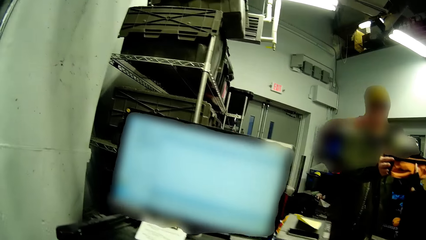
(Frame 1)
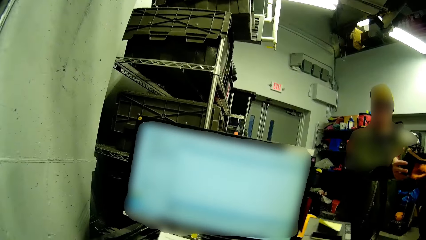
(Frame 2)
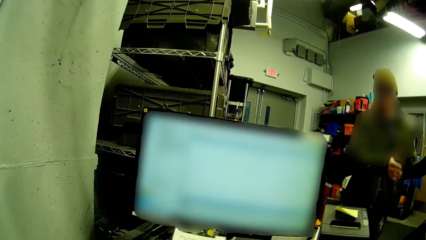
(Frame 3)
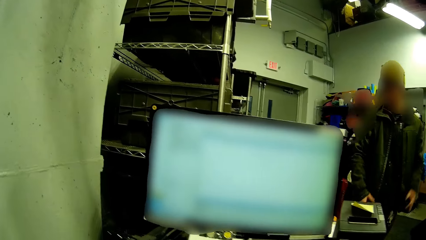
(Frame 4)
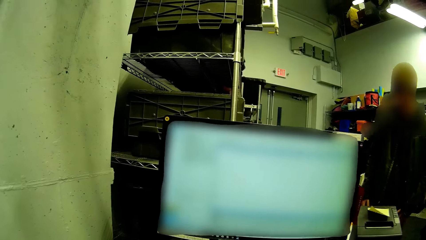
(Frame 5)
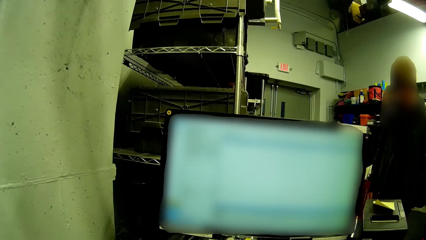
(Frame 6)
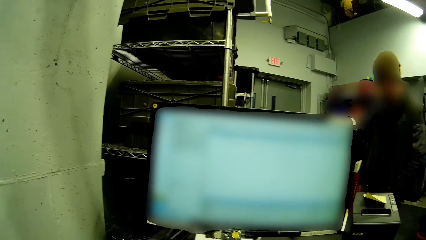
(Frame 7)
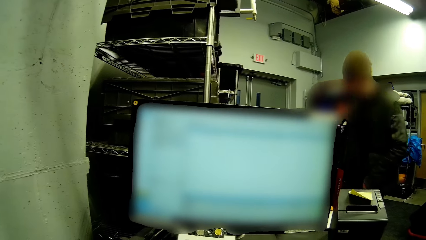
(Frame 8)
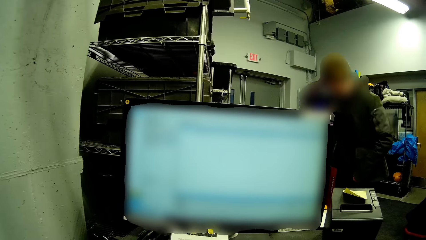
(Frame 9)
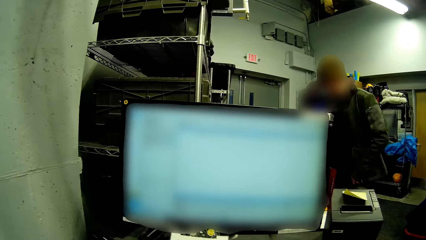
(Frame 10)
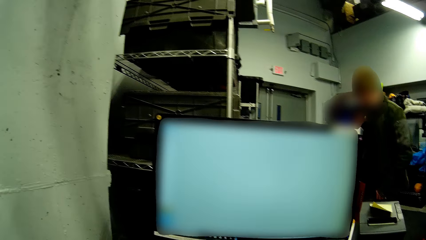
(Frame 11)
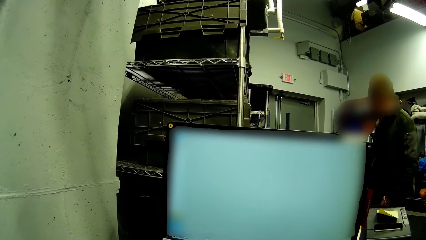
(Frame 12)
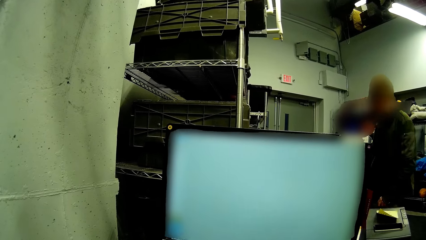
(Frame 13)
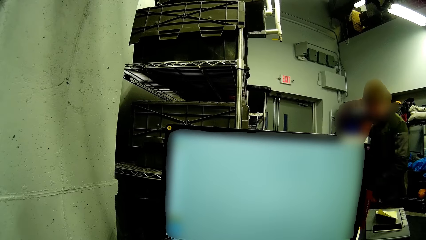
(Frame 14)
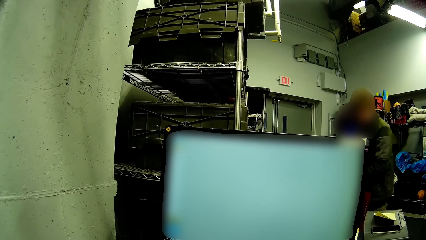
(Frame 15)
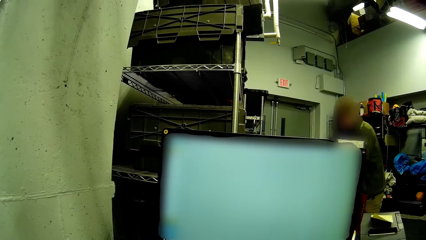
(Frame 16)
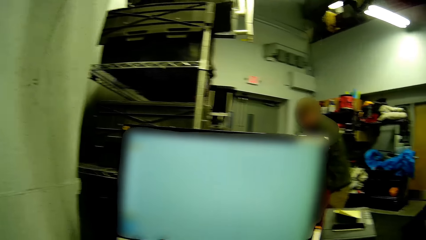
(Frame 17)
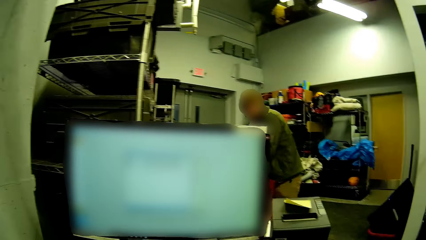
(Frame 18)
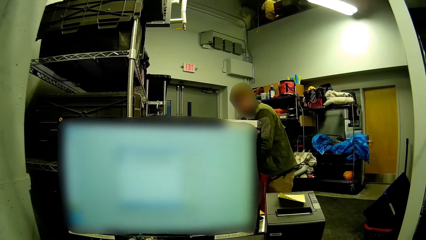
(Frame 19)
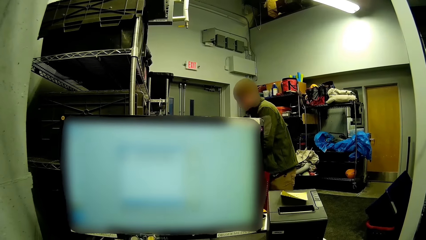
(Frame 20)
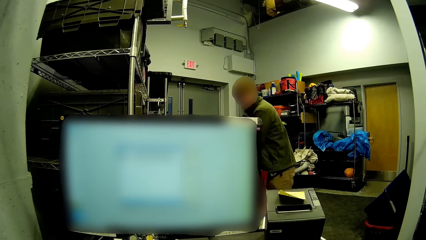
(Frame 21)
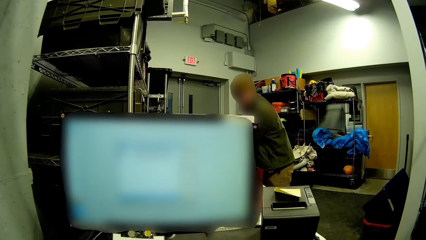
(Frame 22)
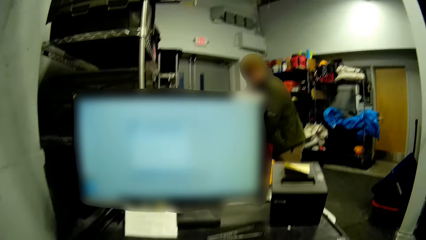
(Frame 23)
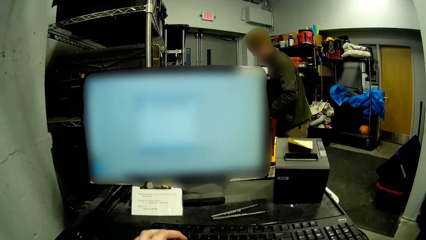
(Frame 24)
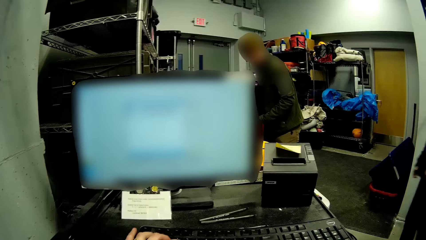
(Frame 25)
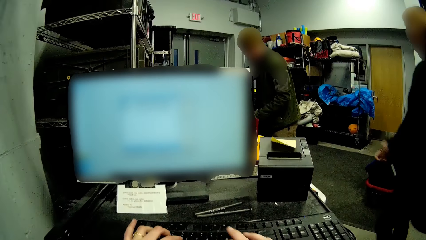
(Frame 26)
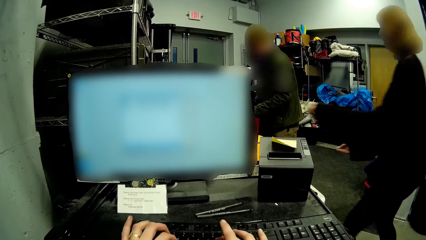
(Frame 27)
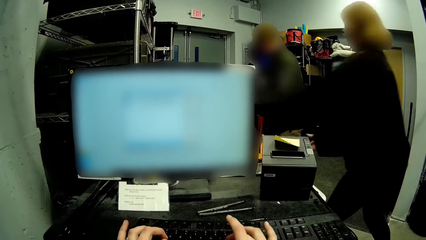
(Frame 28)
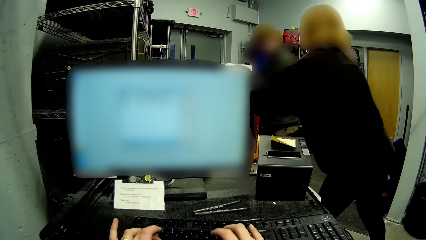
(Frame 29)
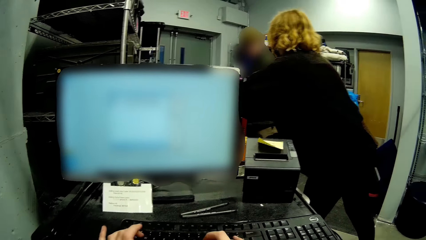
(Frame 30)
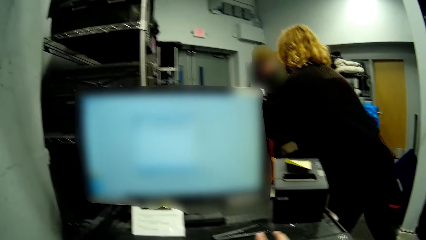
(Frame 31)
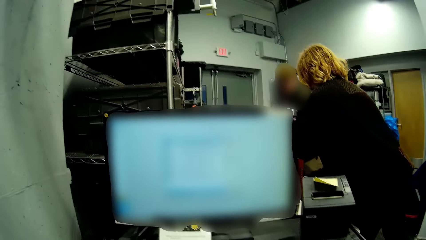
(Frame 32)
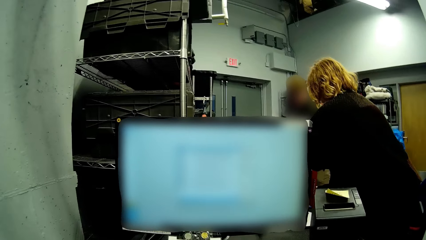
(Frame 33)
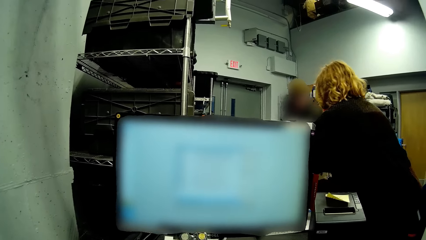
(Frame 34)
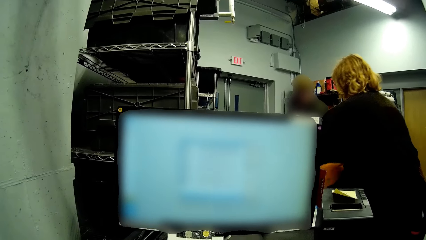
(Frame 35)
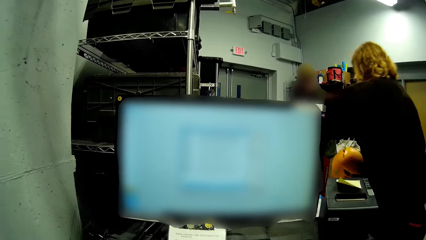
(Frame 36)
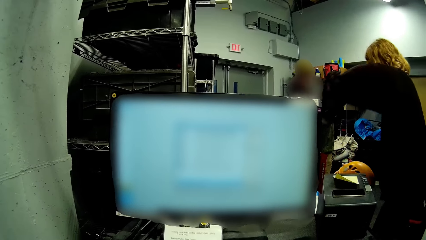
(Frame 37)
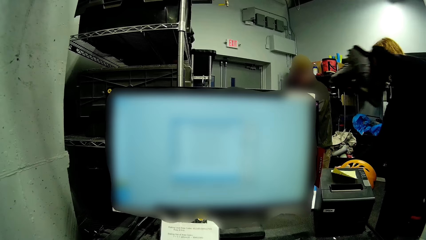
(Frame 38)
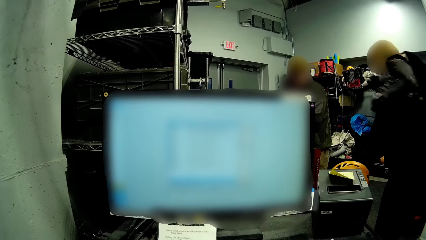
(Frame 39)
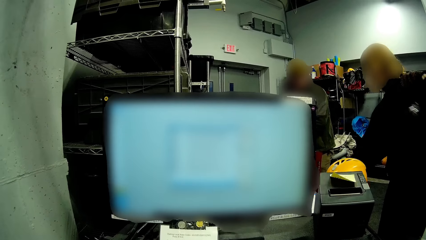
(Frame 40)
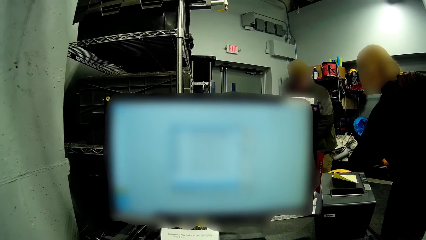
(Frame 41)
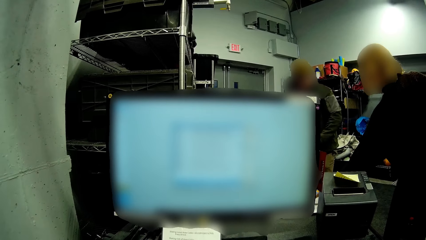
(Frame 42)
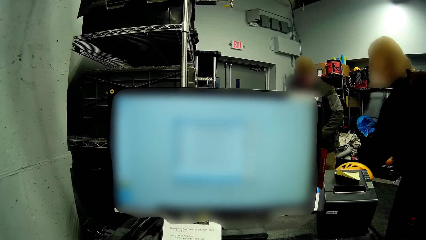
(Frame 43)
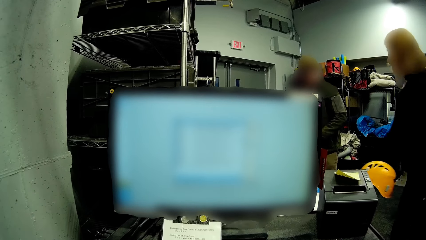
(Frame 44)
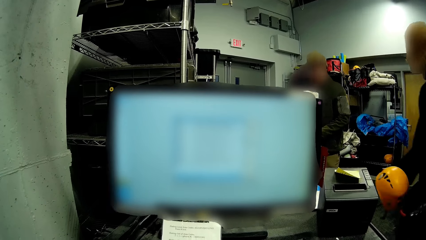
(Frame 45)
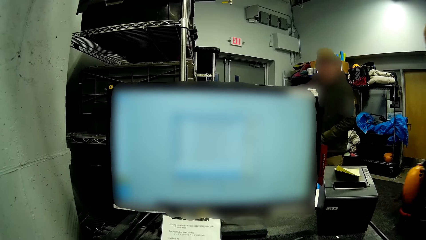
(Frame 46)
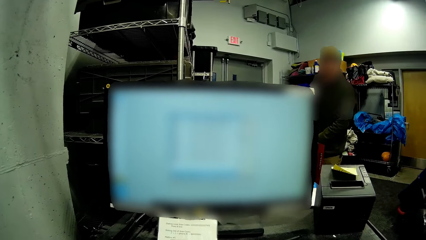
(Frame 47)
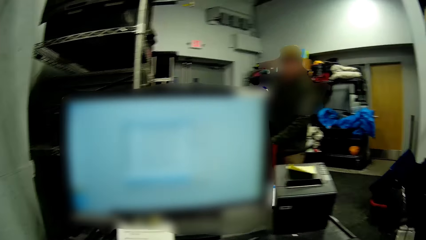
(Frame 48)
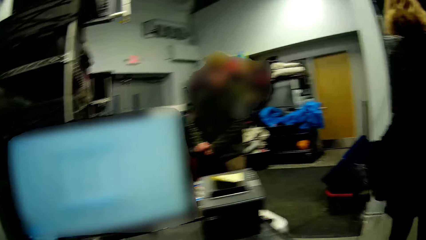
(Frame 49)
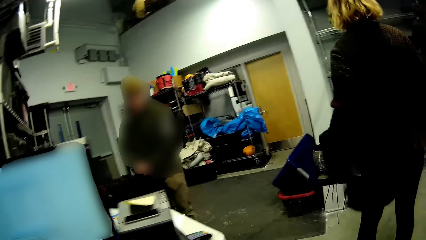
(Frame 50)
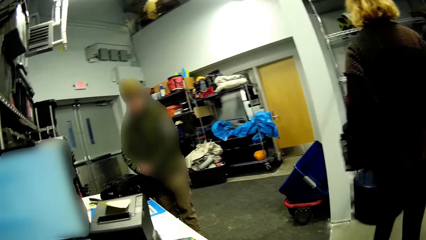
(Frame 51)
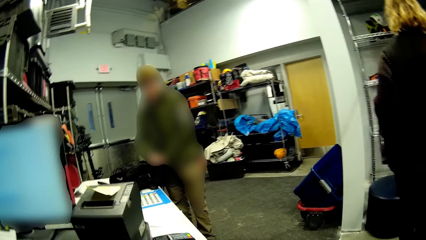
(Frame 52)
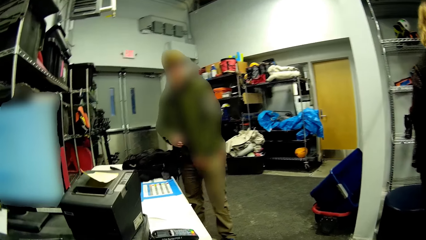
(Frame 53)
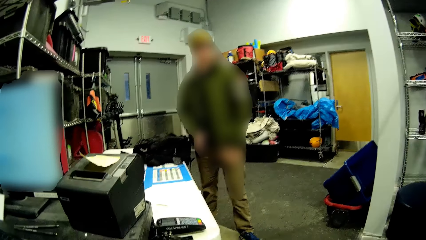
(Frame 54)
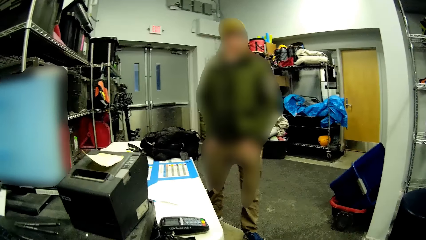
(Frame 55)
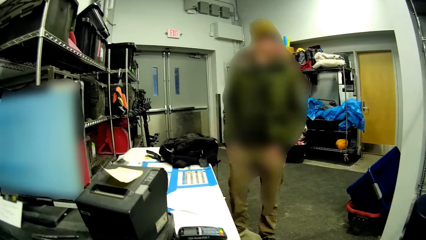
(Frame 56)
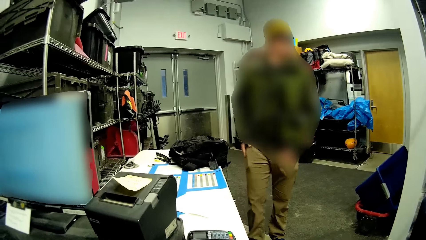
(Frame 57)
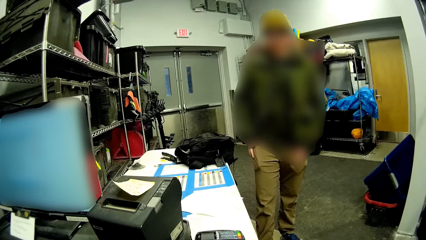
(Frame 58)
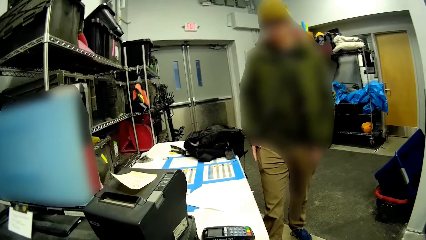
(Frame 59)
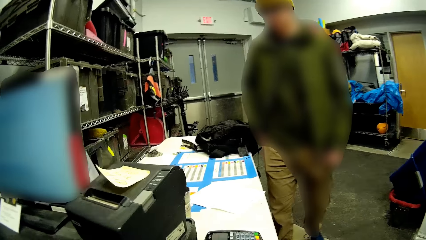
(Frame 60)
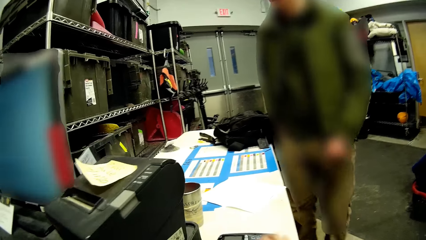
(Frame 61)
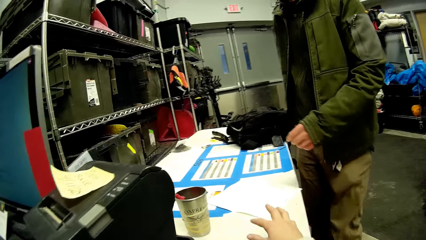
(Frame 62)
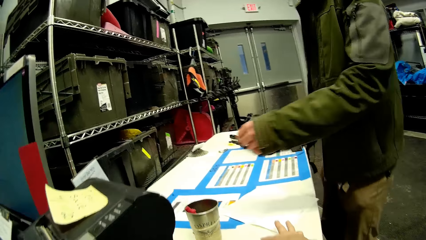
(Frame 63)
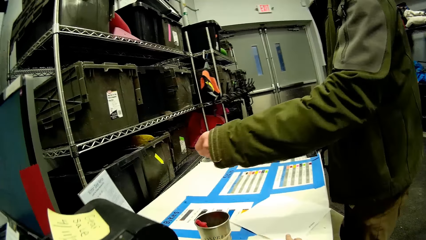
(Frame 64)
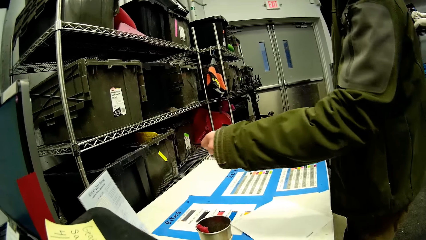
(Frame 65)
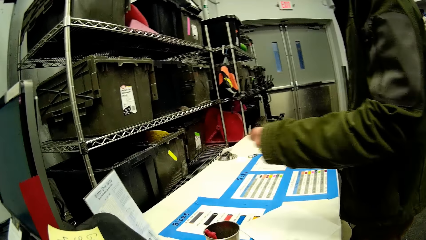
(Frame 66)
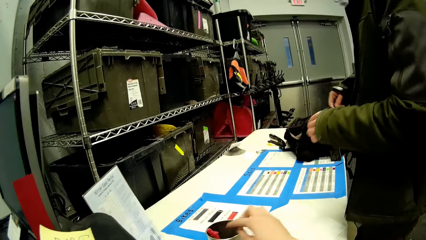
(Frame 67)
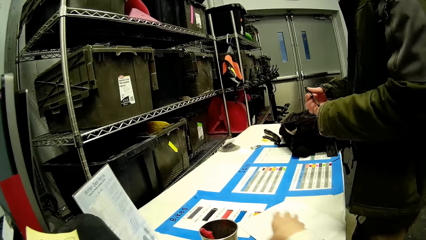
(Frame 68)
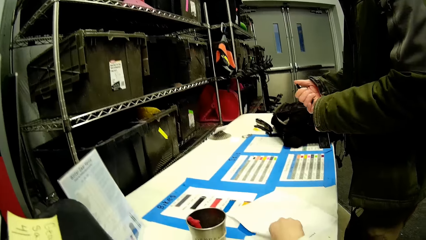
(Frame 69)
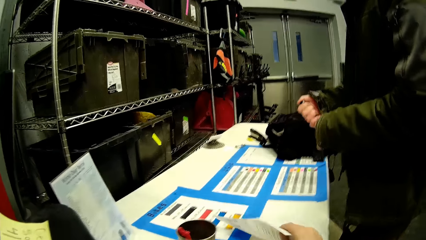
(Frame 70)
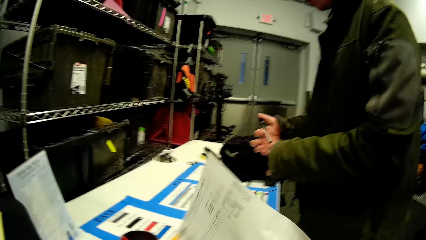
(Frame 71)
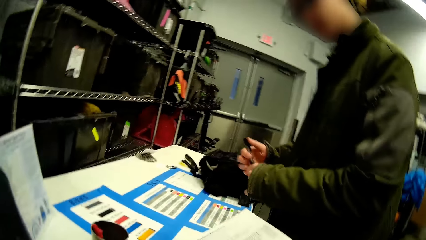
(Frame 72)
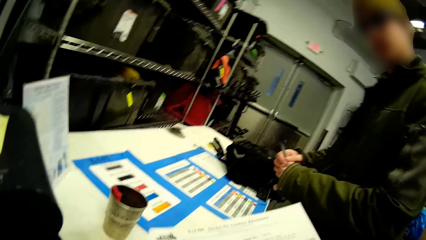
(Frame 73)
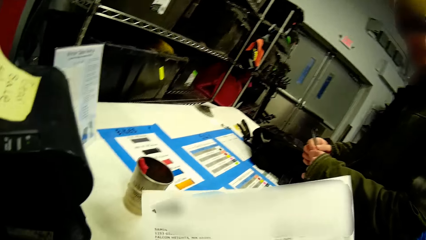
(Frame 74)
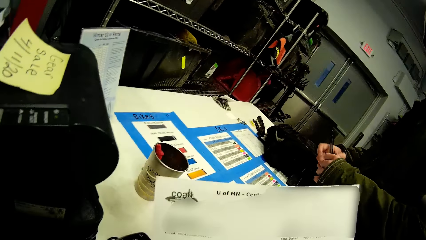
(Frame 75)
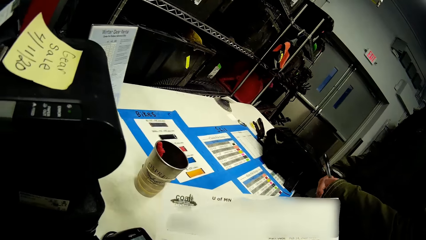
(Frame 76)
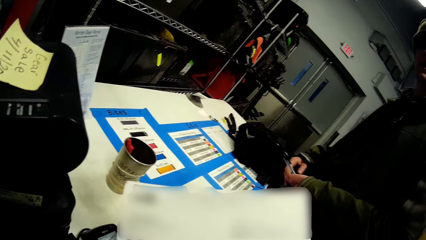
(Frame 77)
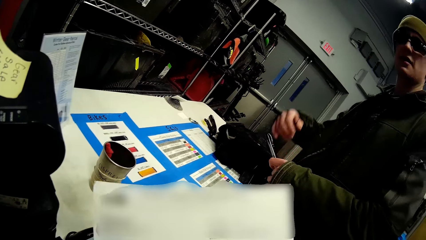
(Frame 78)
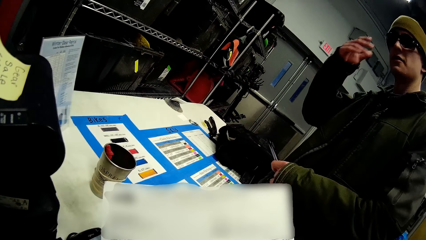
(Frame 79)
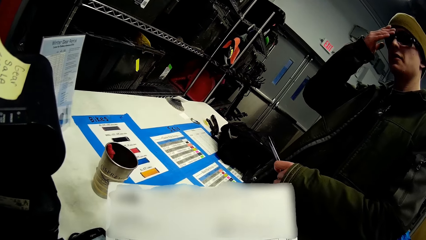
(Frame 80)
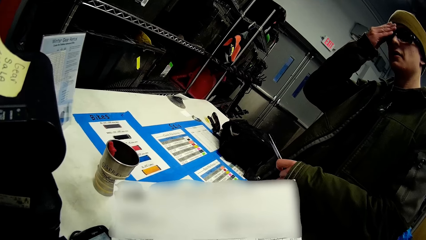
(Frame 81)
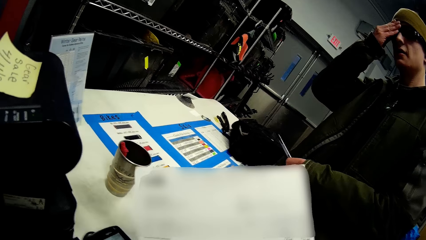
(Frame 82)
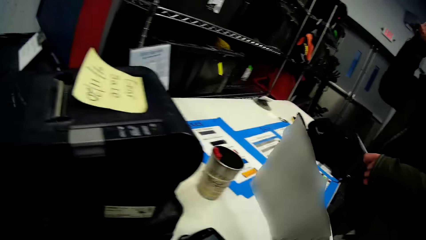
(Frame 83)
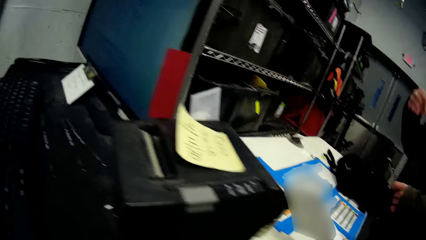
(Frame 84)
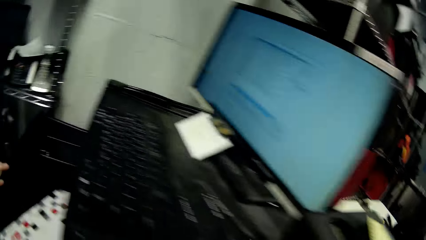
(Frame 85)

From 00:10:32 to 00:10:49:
A man picks up the pair of boots and helmet from the table. Another man walks close to the camera wearer. The camera wearer picks up a paper from the table with his right hand. The other man holds a pen in his right hand.
